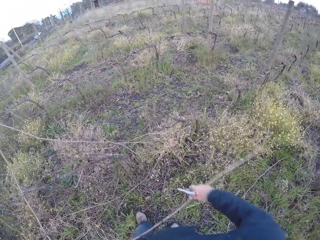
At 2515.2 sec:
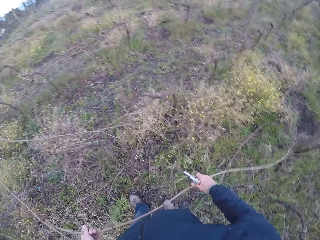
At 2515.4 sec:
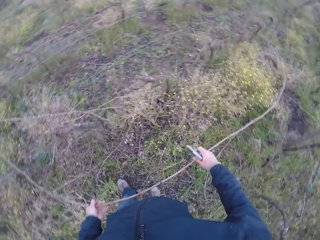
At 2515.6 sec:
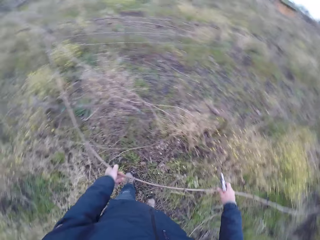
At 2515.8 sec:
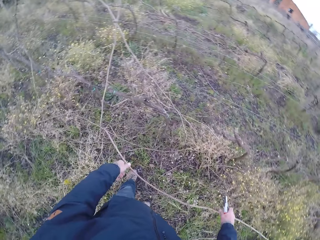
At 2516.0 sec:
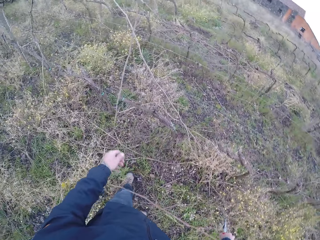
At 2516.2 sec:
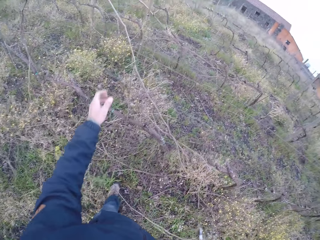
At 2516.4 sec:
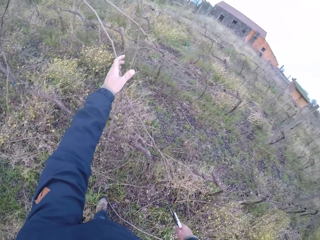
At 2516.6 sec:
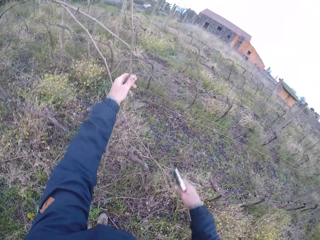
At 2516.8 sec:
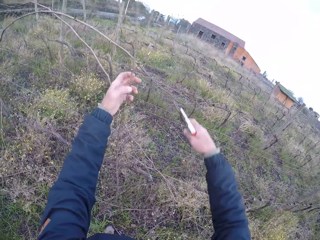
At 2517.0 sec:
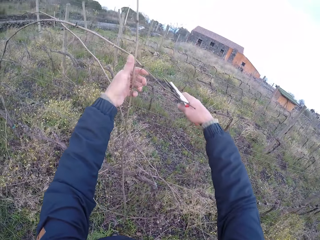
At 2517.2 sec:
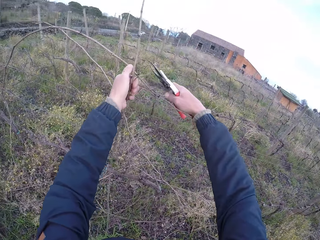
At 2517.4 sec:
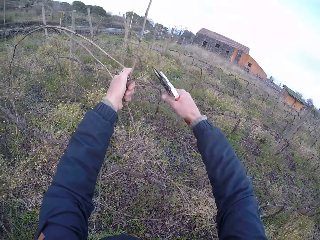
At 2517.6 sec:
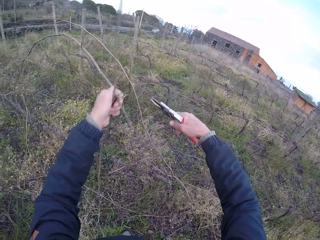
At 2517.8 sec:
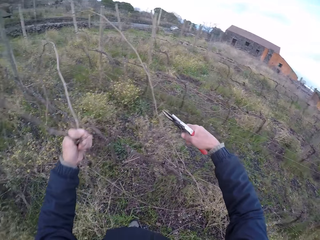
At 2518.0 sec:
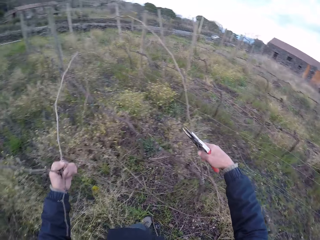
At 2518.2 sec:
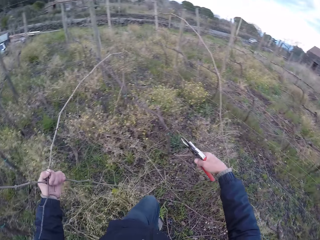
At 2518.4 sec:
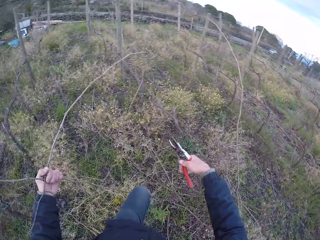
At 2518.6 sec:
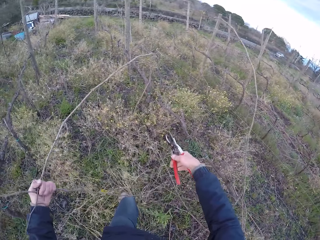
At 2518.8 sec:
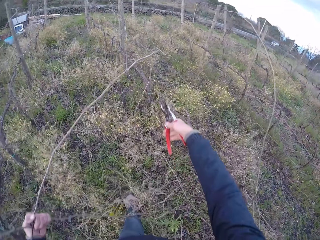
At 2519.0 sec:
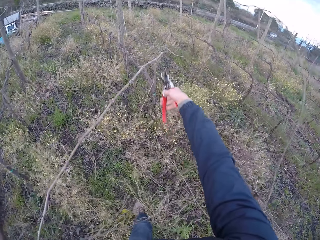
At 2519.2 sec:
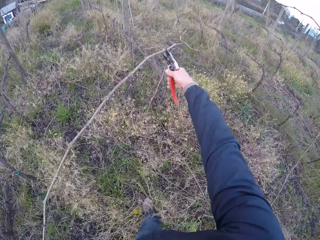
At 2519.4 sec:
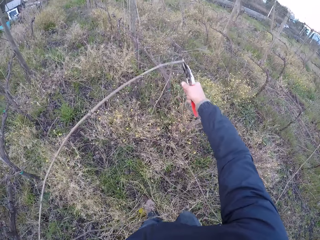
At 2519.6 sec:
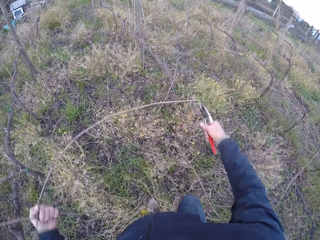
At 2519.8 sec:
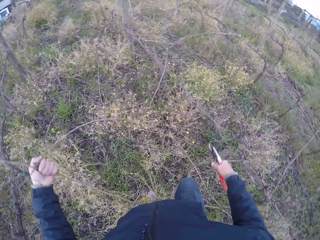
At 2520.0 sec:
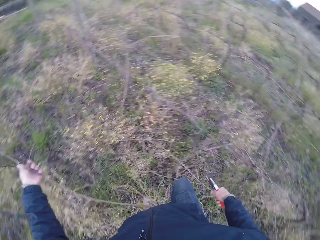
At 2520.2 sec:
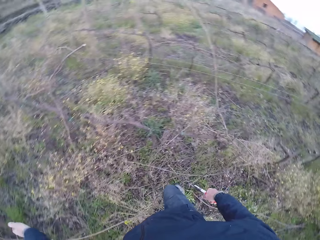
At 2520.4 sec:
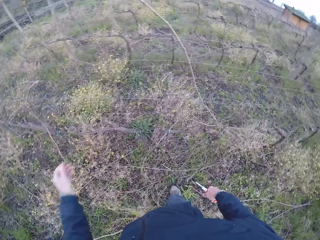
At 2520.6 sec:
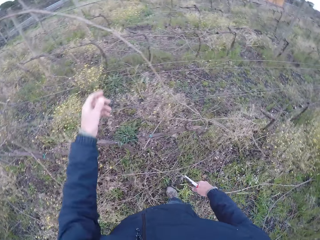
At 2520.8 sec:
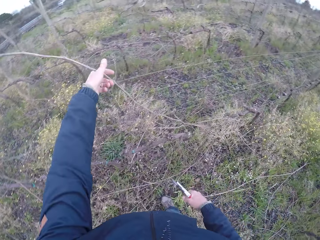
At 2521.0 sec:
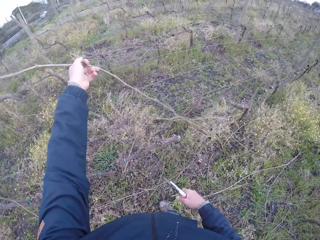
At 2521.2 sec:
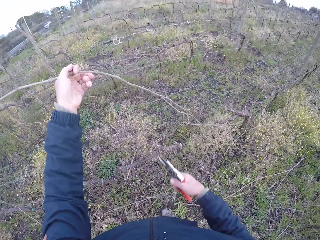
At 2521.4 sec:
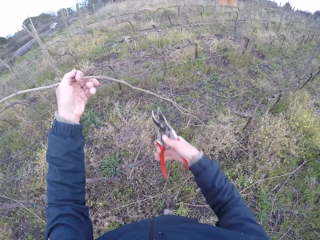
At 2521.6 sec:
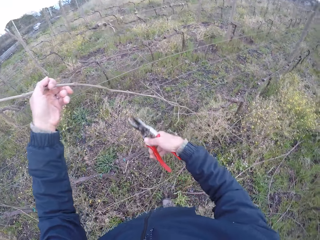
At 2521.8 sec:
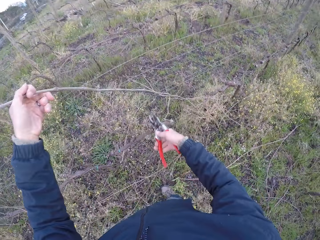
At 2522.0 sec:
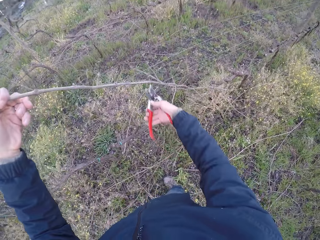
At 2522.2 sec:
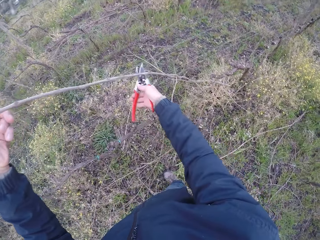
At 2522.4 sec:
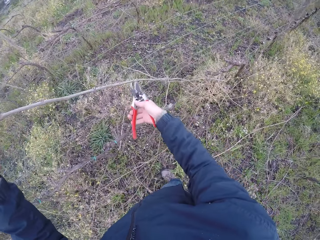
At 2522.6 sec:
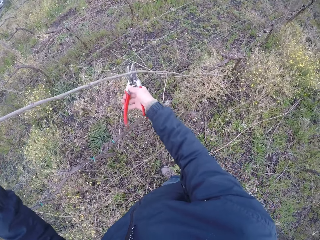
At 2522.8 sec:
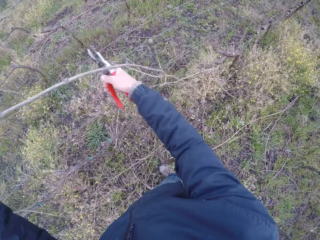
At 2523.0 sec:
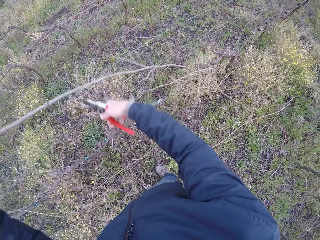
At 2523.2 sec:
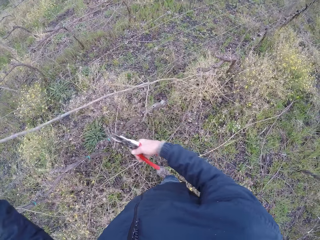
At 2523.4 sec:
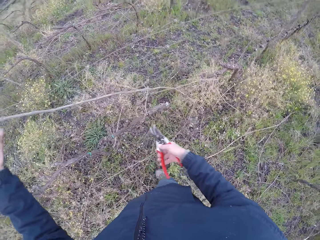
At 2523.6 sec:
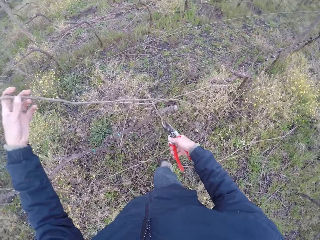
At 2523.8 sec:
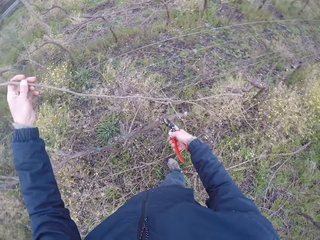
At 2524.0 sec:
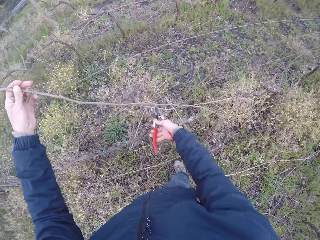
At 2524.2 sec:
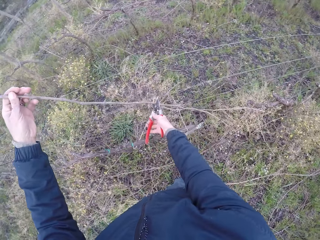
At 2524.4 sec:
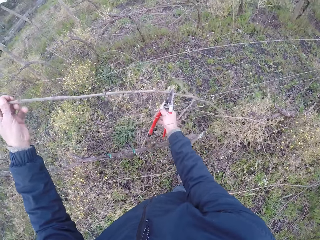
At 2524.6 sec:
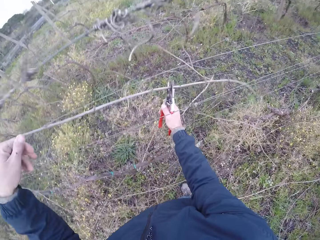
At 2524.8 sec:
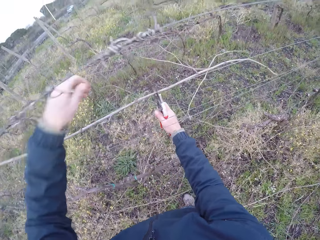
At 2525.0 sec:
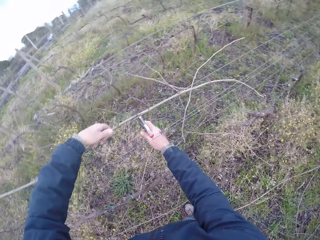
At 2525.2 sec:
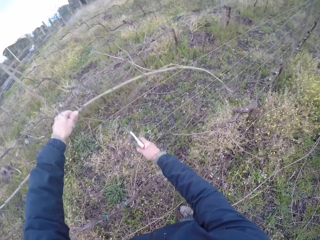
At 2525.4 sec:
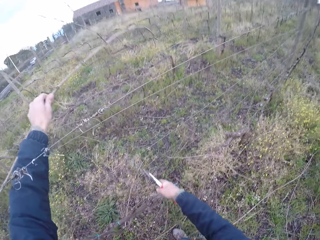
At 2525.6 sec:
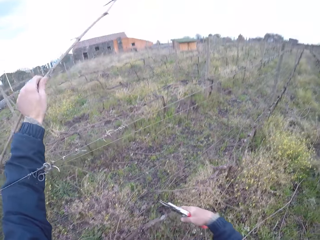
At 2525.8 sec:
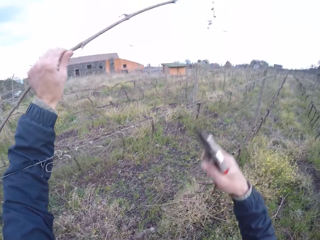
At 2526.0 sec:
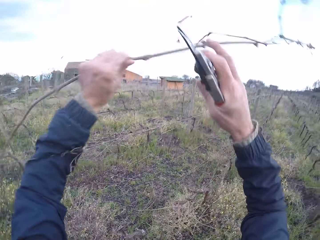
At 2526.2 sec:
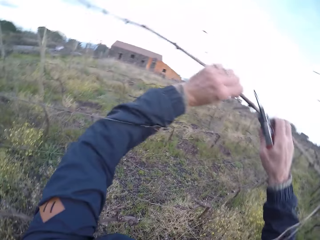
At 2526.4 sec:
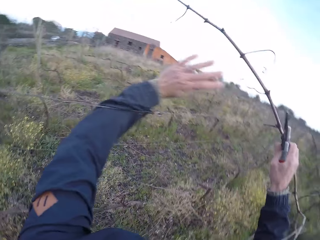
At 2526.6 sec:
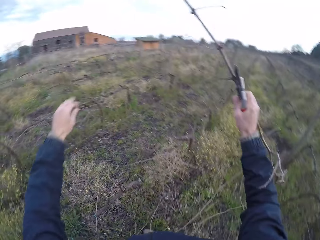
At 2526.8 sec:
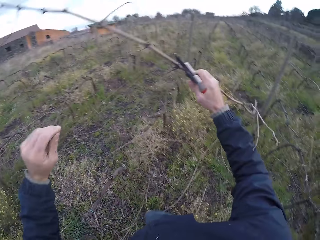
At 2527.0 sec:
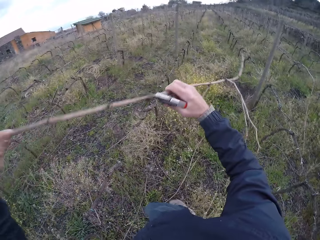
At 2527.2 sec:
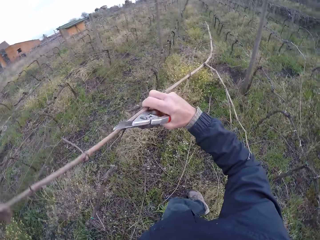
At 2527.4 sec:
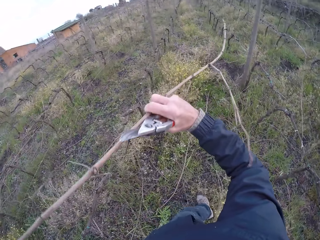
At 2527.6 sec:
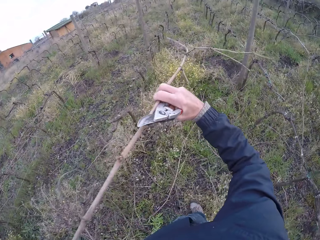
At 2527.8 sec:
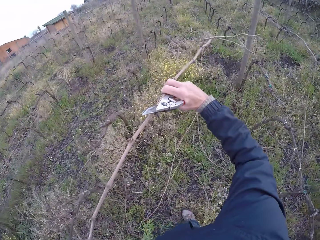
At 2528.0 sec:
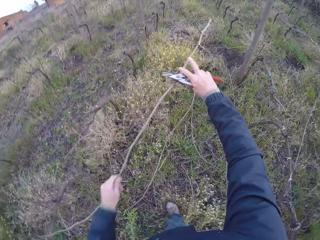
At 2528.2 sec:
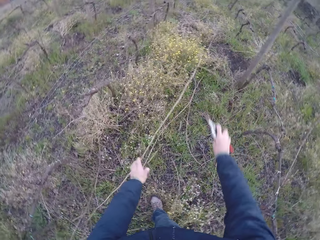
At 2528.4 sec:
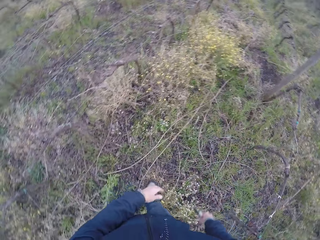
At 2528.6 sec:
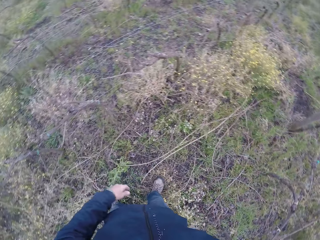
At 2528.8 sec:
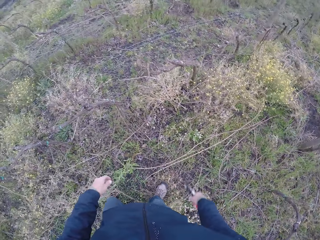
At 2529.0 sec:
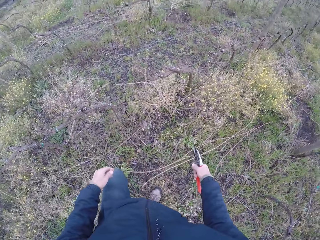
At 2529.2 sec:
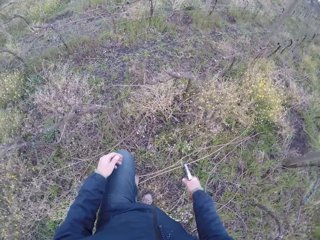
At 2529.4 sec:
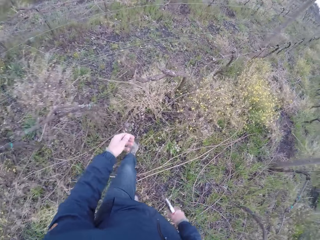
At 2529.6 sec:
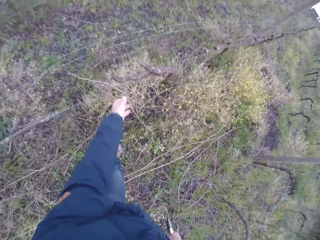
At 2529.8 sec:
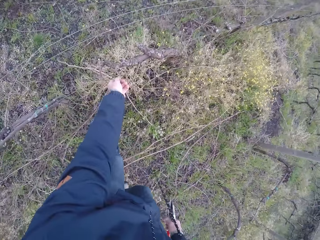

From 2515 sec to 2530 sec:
The camera wearer holds the stick with both hands. He drops the branch in his left hand on the floor. He holds a branch with his left hand. He pulls the stick with the left hand. He cuts off the branch with the pair of secateurs in his right hand. He drops the branch in his left hand on the floor. He holds the branch with his left hand. He pulls the stick with the left hand. He cuts off the branch with the pair of secateurs in his right hand. He holds the stick with a pair of pliers in the right hand, pulls the stick with the left hand, places the stick in the right hand with the left hand, holds the stick with both hands, and drops the stick on the ground with both hands.

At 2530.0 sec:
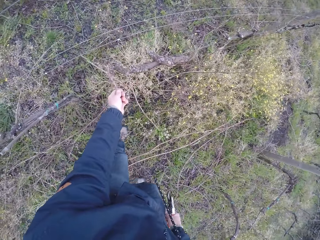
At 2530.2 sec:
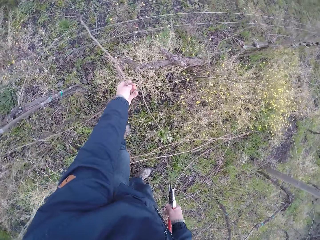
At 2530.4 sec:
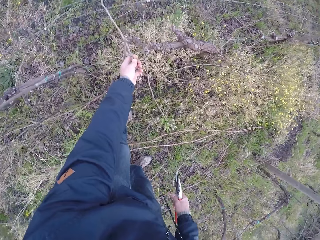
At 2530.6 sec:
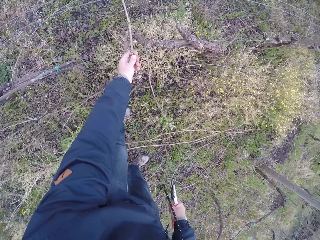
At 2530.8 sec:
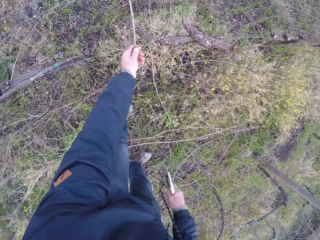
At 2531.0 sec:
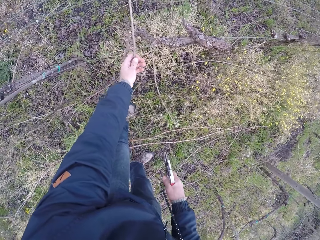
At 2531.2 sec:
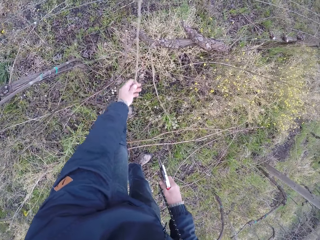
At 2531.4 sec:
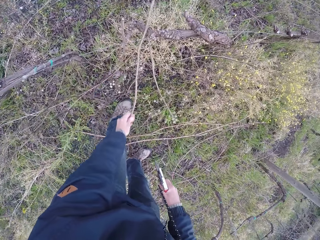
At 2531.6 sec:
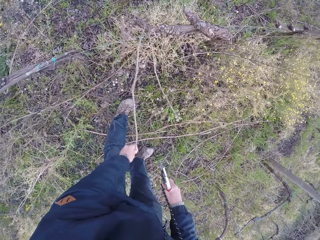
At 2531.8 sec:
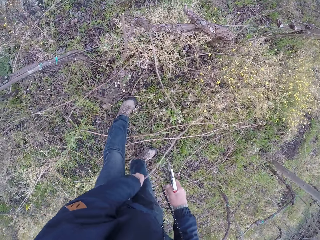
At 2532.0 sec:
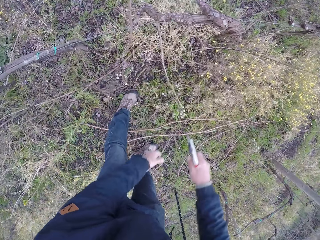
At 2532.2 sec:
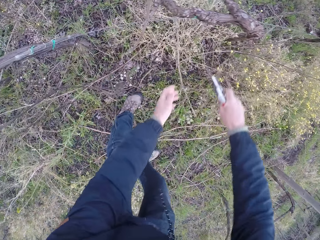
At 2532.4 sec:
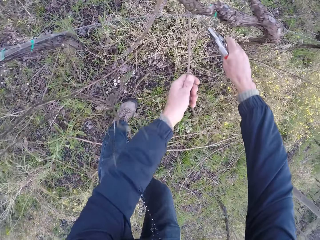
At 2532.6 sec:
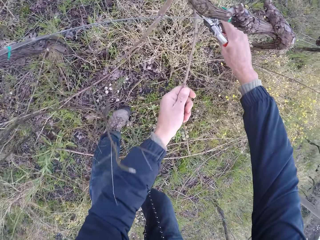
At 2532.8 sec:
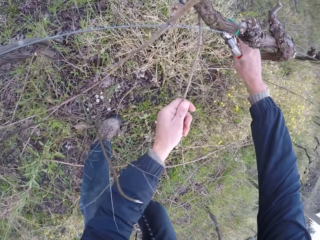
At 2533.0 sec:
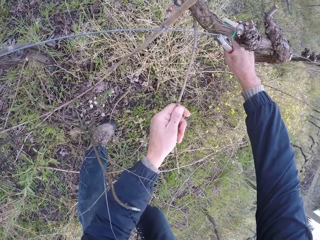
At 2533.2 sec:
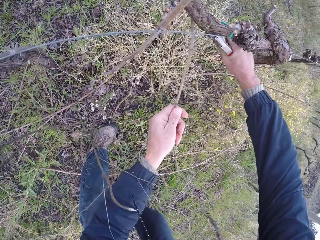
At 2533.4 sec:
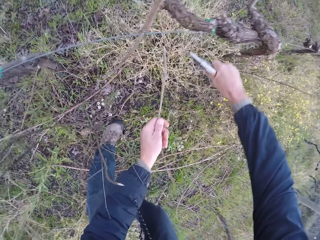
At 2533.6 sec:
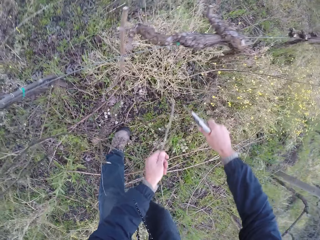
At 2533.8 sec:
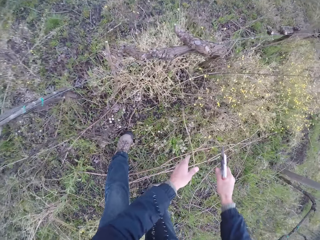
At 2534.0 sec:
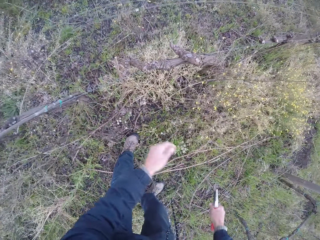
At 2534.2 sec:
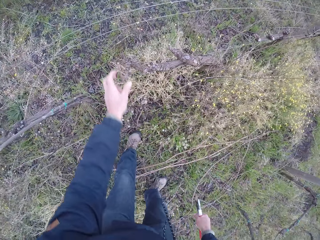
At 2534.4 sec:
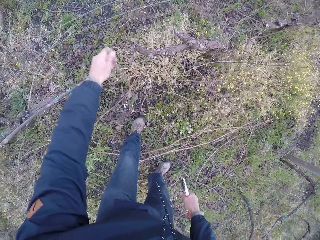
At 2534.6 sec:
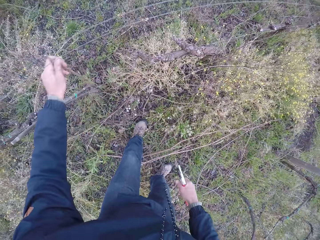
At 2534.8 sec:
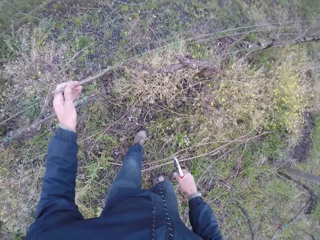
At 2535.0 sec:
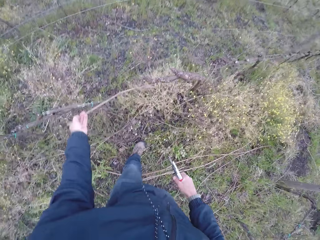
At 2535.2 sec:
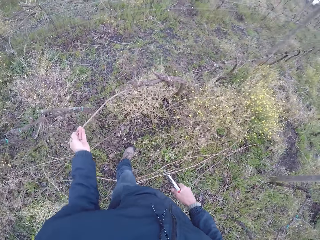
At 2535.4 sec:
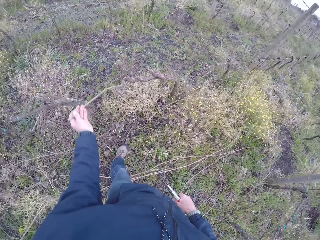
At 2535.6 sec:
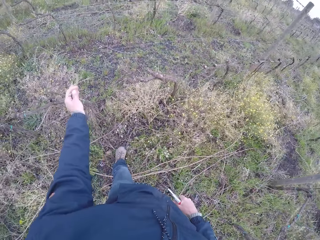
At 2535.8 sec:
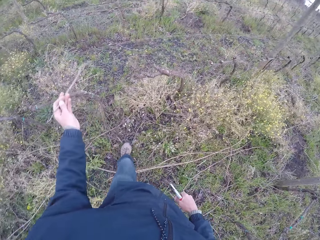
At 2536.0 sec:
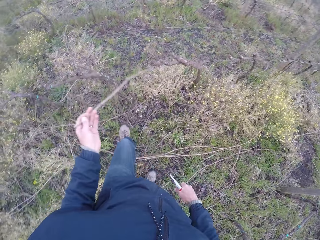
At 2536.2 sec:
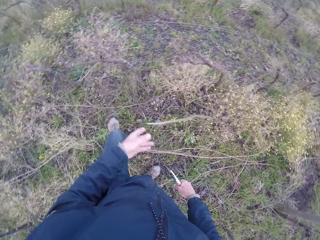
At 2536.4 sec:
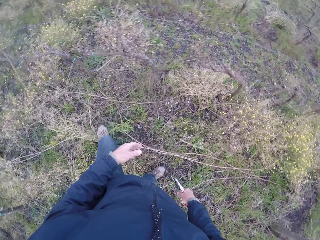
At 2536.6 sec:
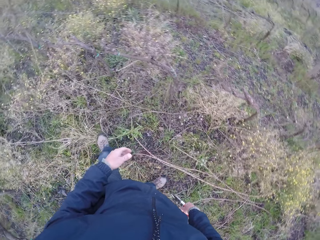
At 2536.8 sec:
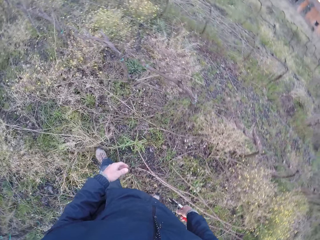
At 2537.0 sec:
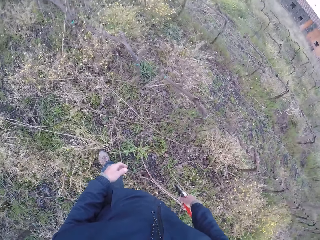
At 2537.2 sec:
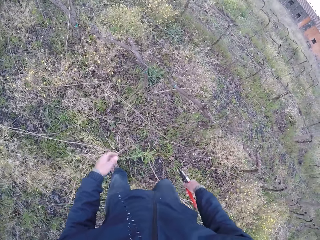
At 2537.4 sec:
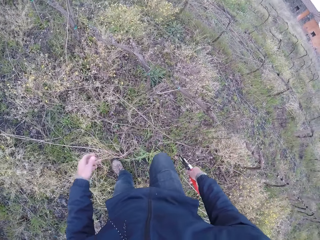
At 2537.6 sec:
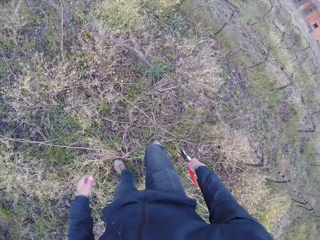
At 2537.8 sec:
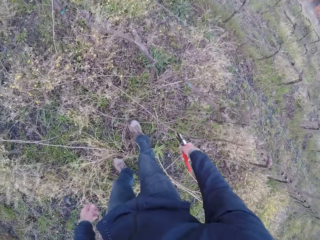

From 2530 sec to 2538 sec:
The camera wearer holds a branch with his left hand. He pulls the stick with the left hand and drops the stick on the ground with the left hand. He cuts off the branch with the pair of secateurs in his right hand. He pulls the stick with the left hand. He drops the branch in his left hand on the floor. He holds the branch with his left hand. He pulls the stick with the left hand. He drops the branch in his left hand on the floor.
